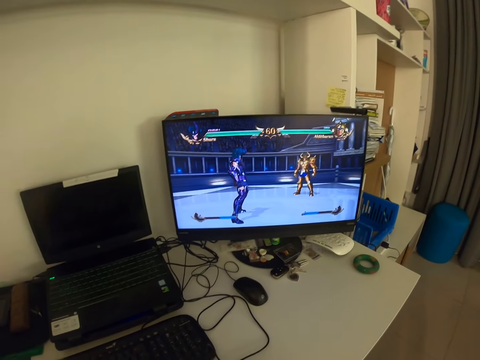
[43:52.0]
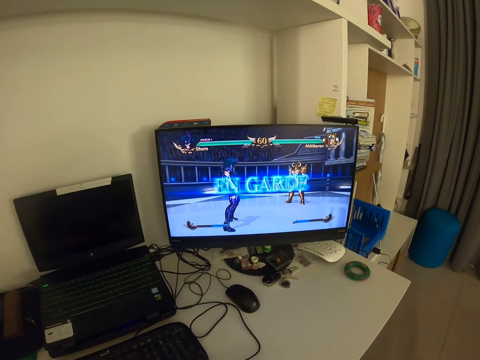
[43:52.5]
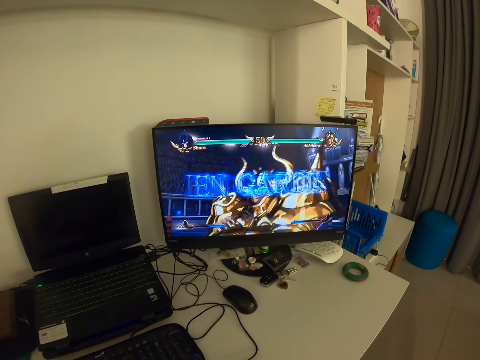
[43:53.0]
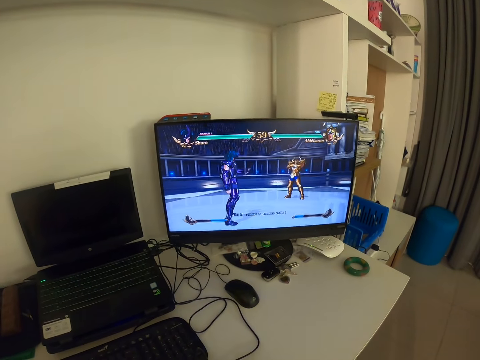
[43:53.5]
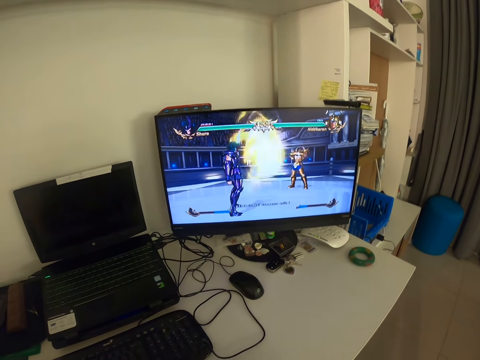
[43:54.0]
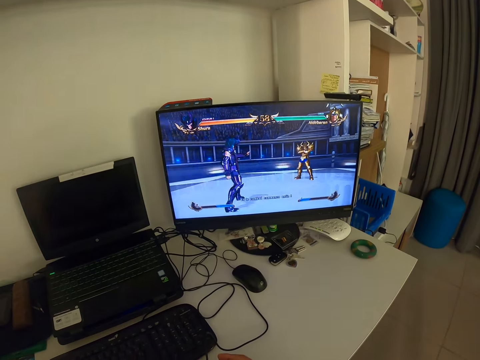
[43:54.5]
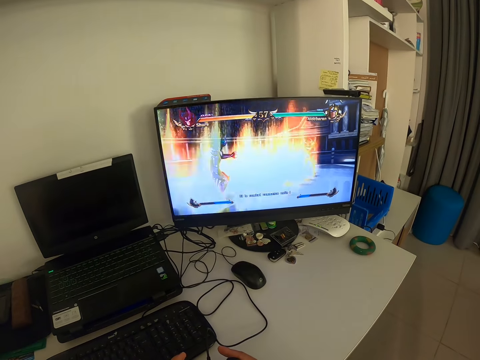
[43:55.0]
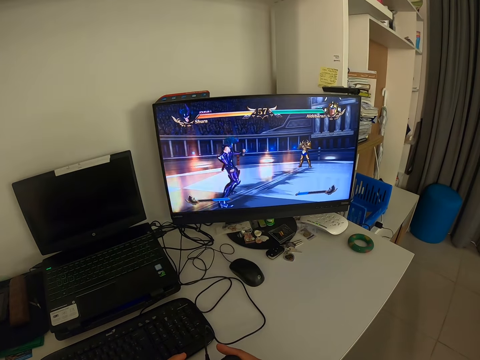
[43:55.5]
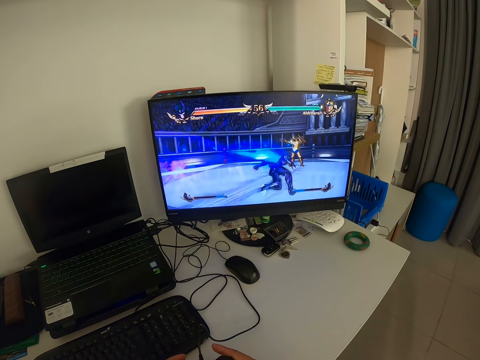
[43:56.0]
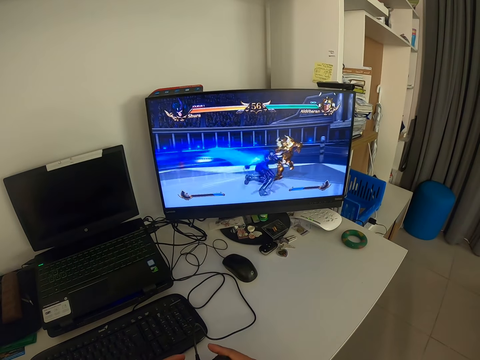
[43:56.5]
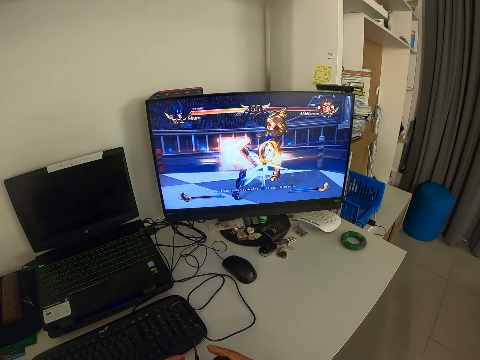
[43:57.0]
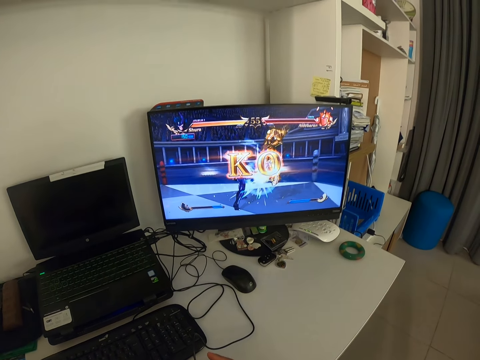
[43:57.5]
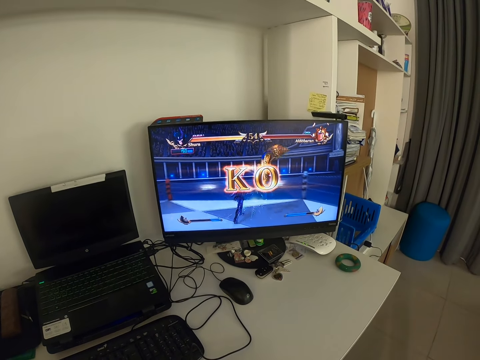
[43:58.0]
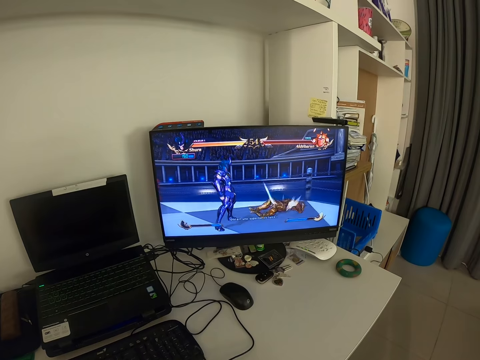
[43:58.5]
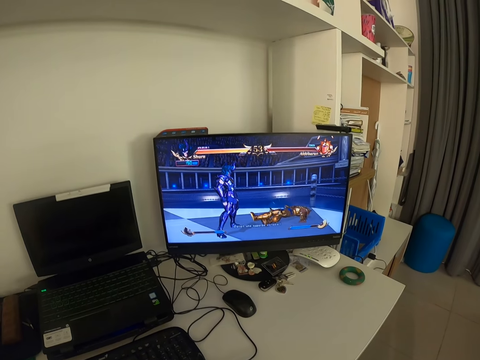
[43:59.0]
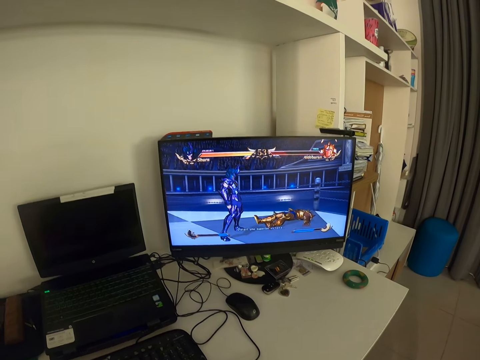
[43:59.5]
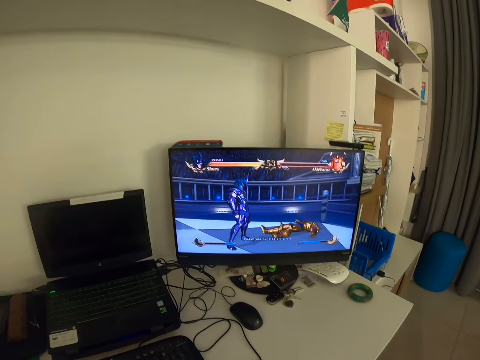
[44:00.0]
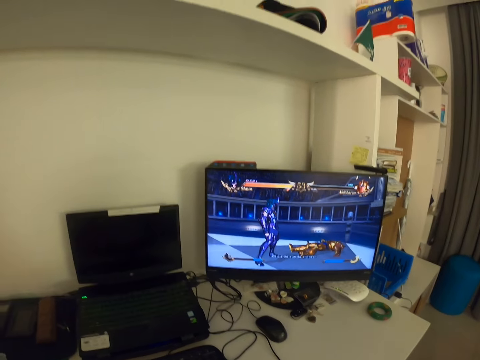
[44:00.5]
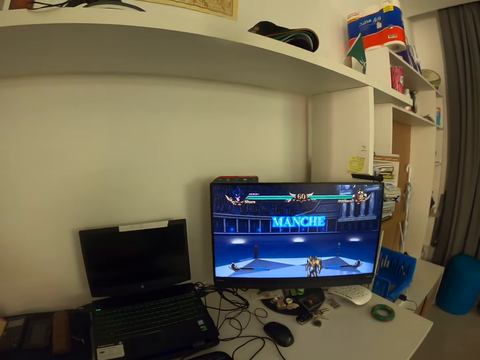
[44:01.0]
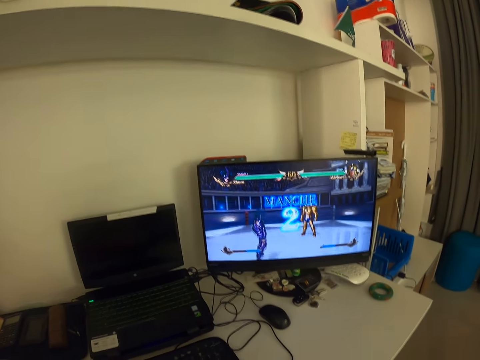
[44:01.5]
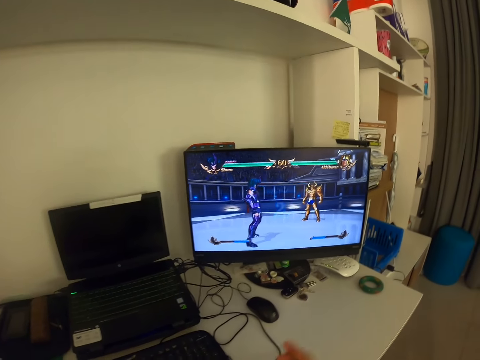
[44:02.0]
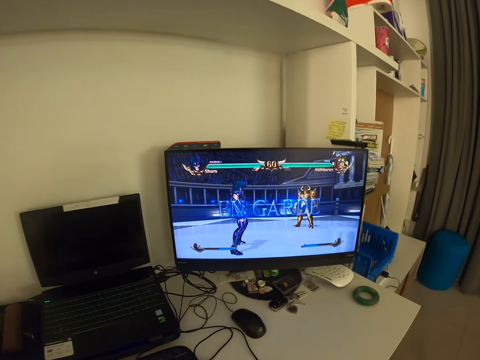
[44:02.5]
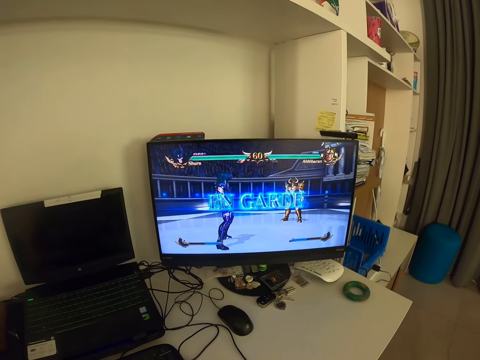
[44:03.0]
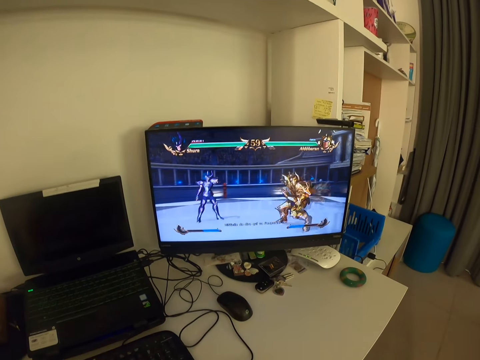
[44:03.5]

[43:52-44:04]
The camera wearer presses a game pad. They look at the monitor.

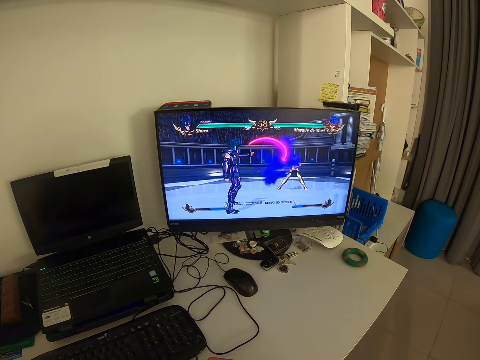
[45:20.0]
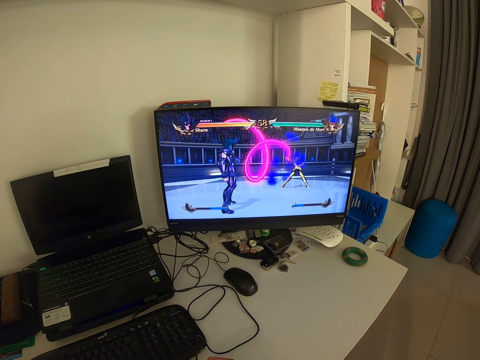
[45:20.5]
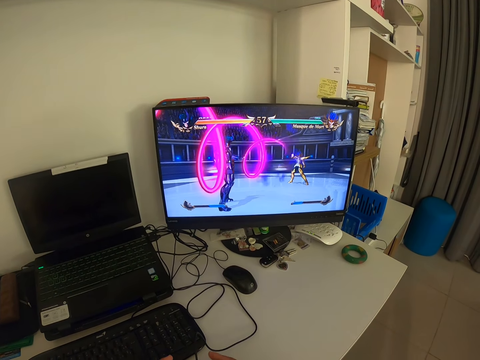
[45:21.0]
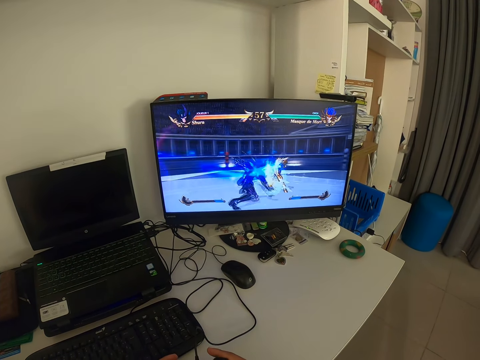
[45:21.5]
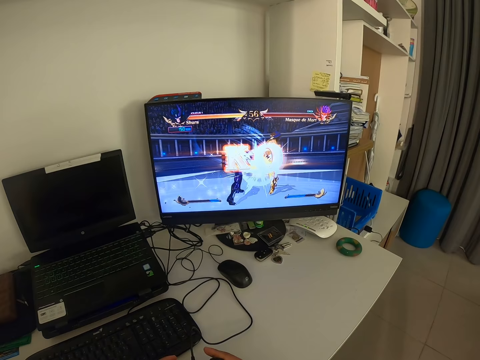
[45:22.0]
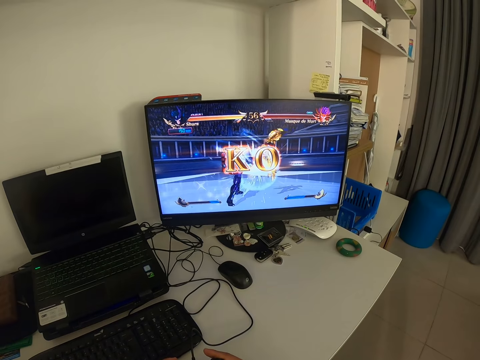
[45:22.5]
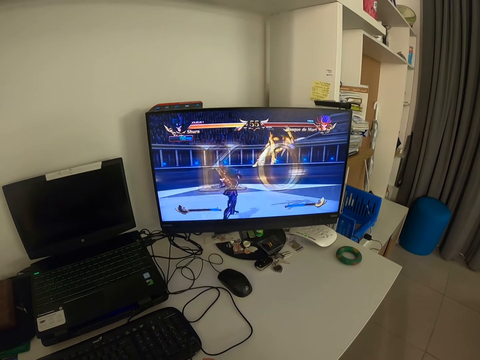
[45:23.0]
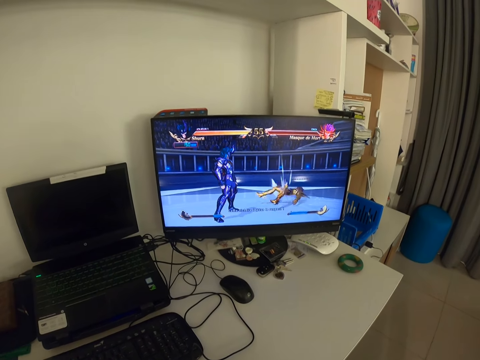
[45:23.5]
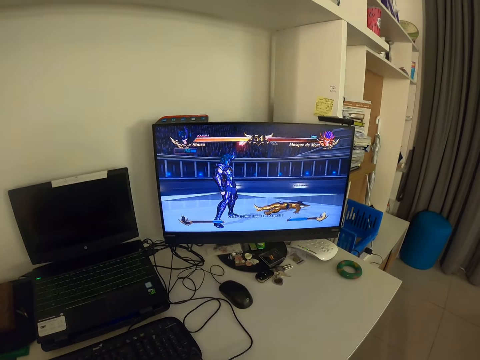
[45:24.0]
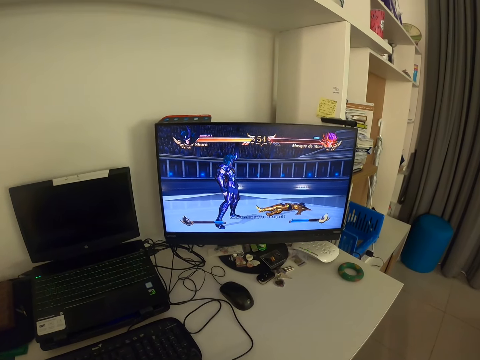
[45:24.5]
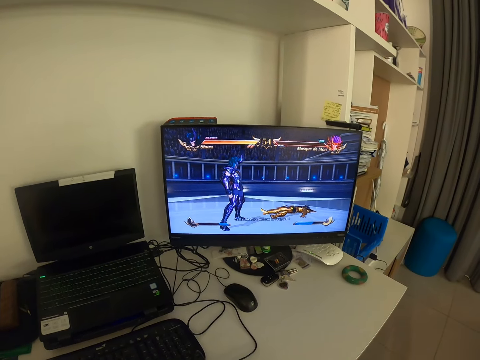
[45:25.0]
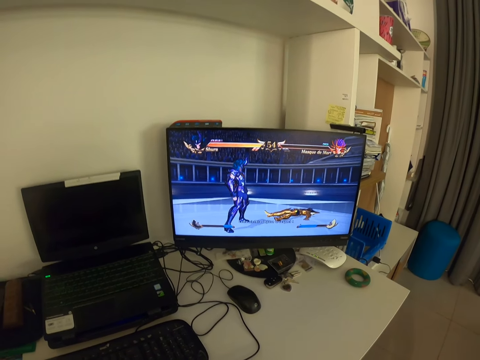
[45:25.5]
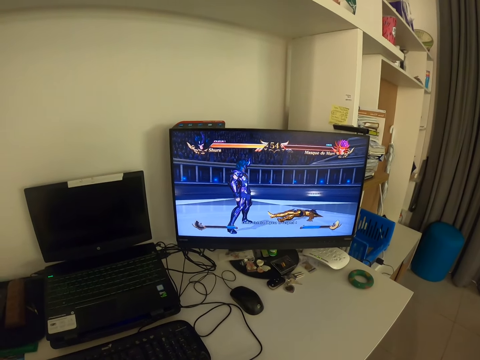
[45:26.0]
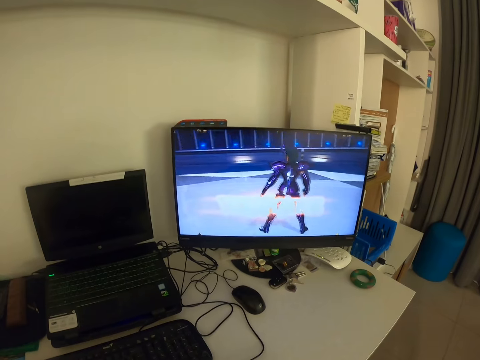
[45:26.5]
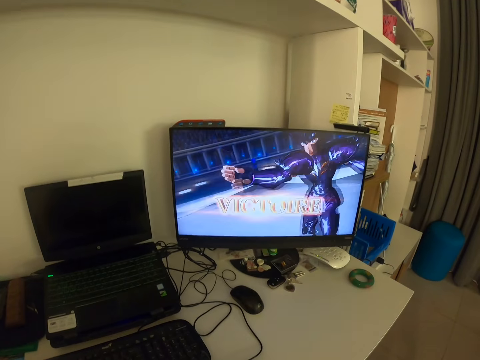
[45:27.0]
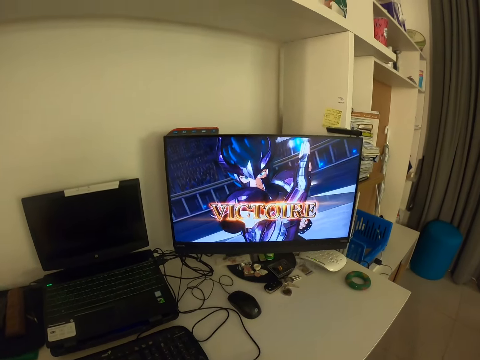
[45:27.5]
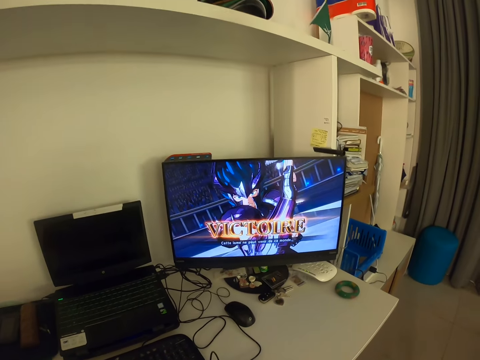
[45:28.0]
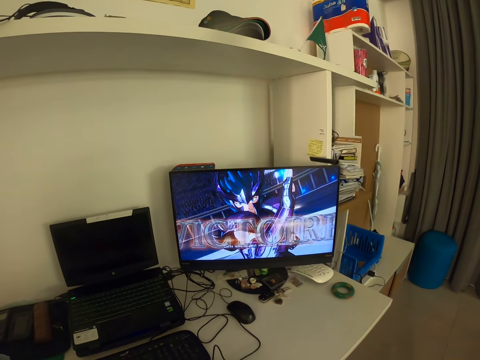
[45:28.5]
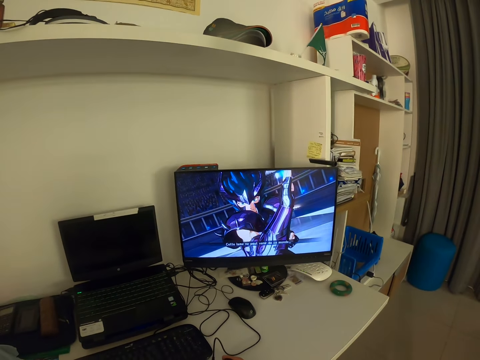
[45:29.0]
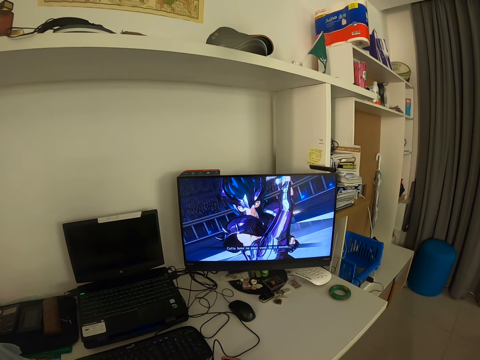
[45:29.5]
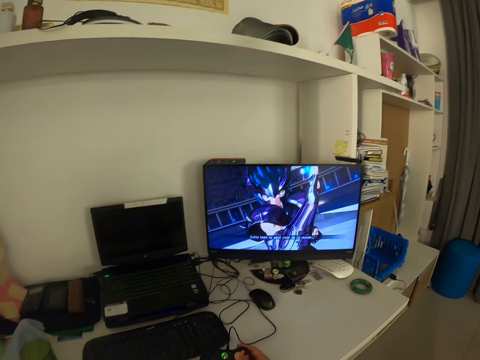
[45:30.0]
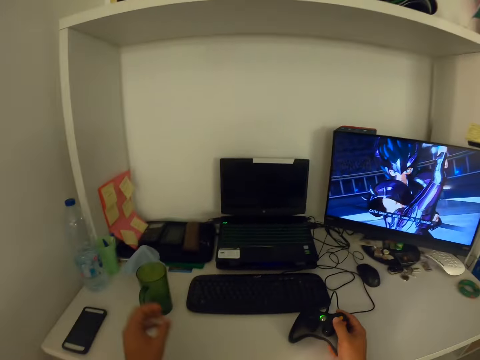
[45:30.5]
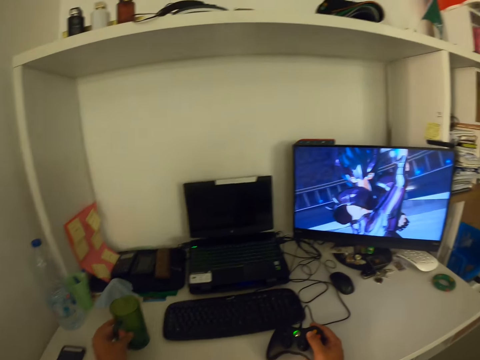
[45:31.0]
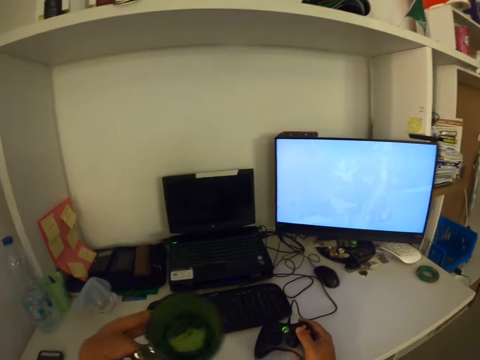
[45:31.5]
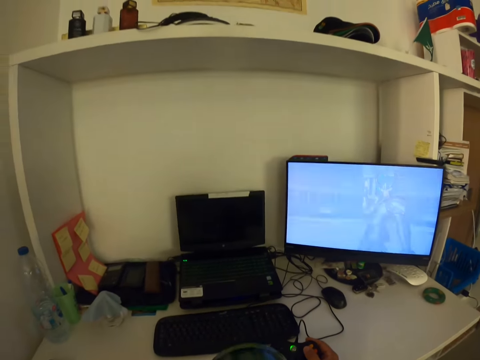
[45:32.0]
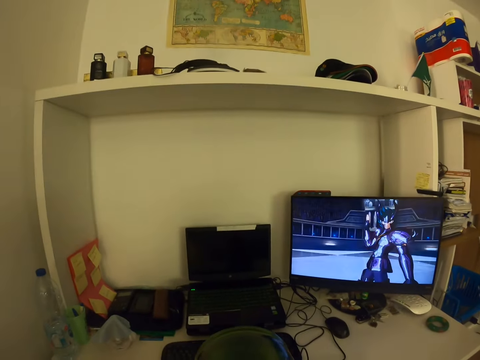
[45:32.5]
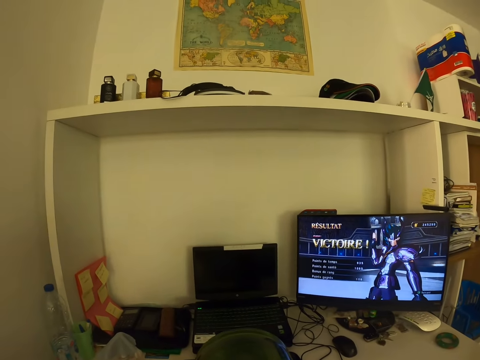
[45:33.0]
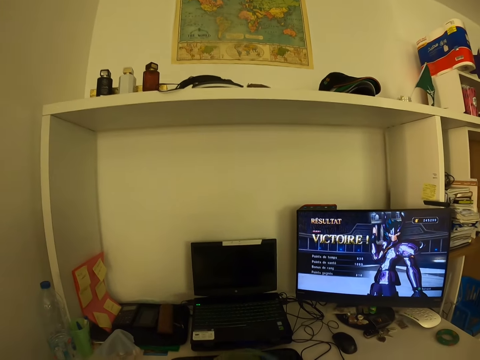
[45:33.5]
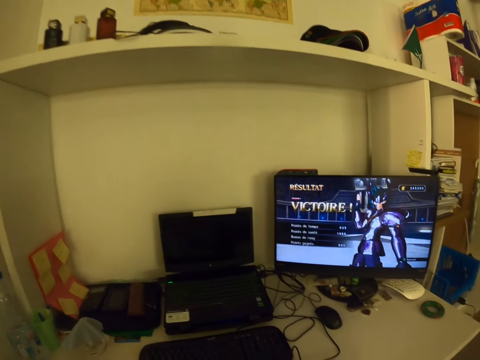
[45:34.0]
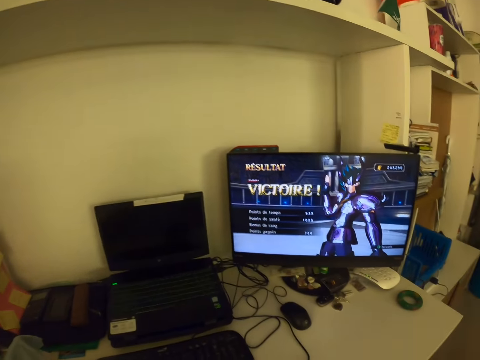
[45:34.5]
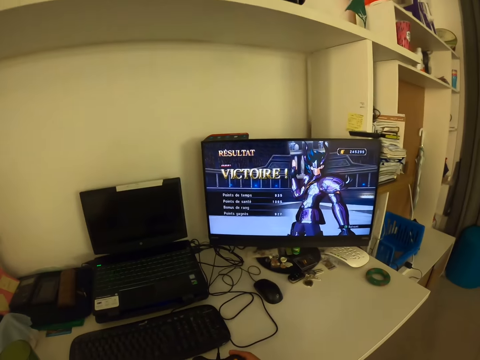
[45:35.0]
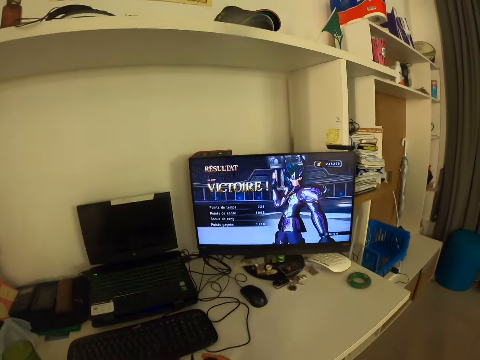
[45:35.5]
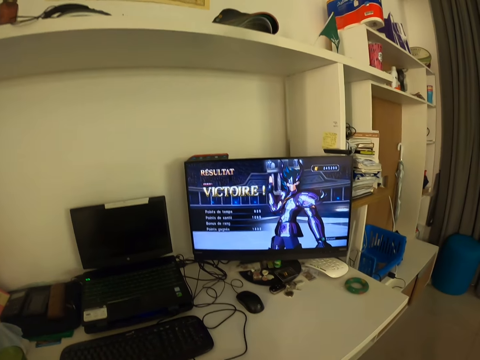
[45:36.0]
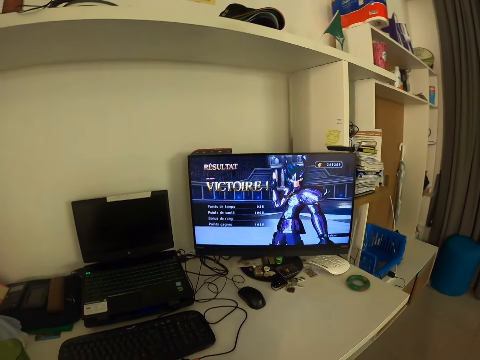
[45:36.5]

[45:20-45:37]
The camera wearer presses a game controller. He plays a video game. He looks around the table. He picks up a cup on the table with his left hand. He drinks something from the cup. He drops the cup on the table. He plays a video game.
